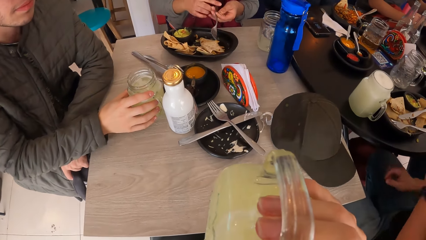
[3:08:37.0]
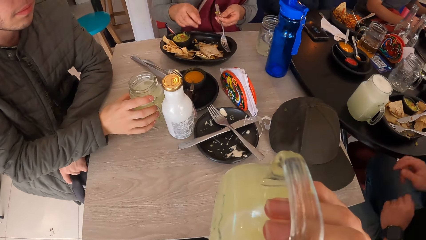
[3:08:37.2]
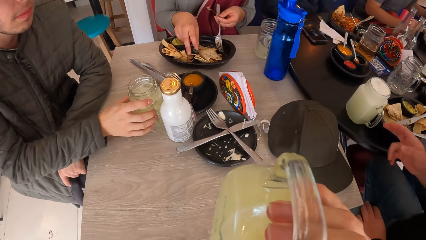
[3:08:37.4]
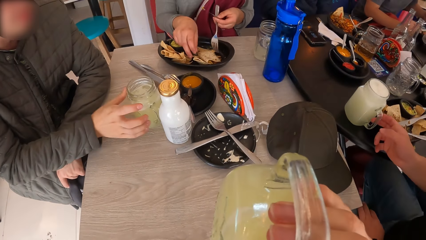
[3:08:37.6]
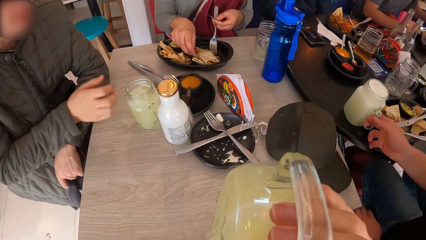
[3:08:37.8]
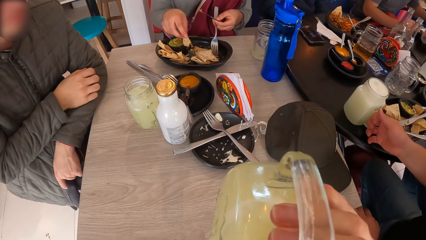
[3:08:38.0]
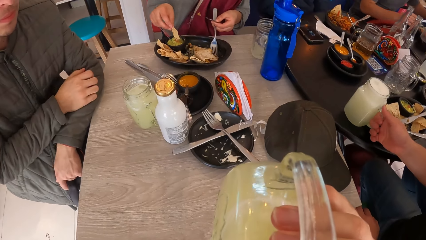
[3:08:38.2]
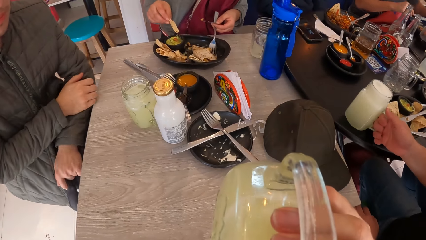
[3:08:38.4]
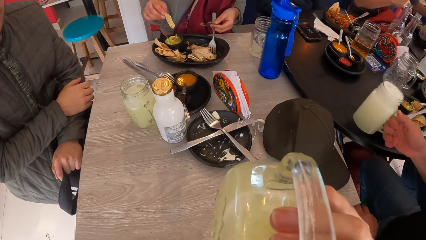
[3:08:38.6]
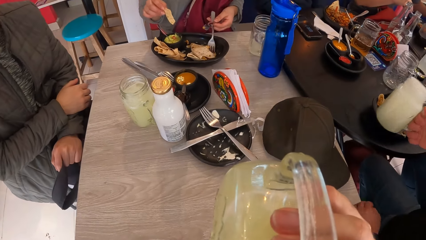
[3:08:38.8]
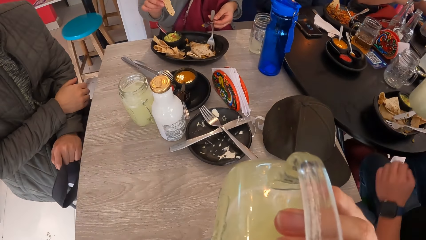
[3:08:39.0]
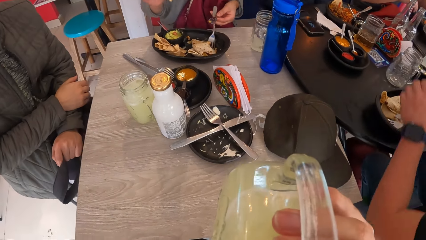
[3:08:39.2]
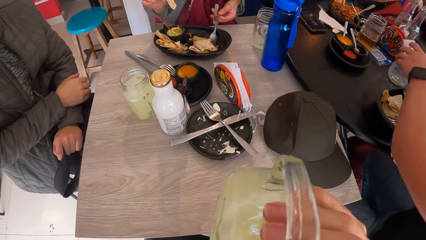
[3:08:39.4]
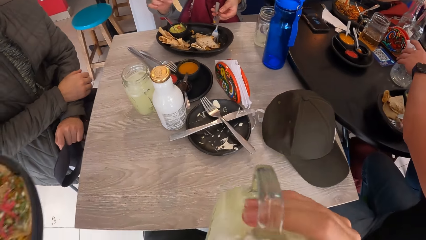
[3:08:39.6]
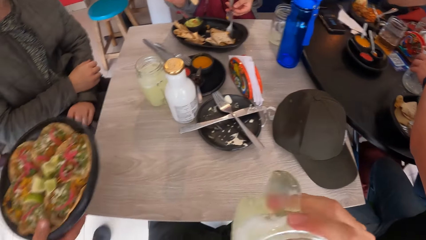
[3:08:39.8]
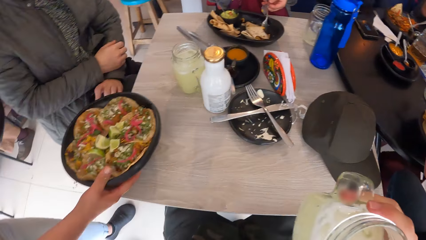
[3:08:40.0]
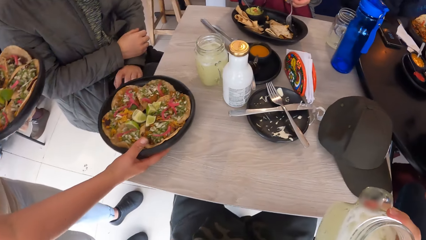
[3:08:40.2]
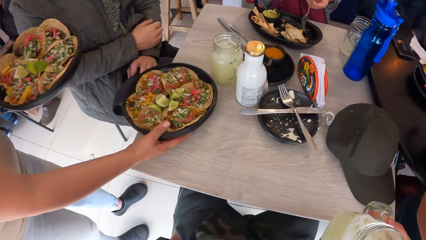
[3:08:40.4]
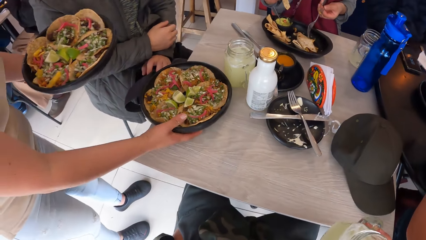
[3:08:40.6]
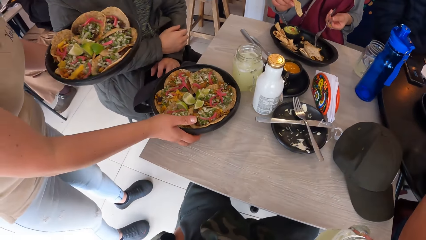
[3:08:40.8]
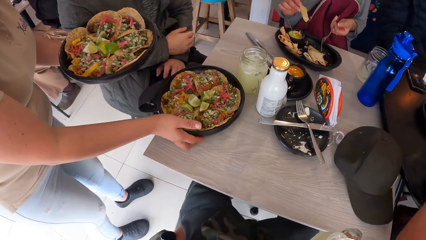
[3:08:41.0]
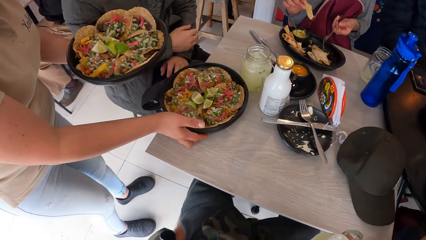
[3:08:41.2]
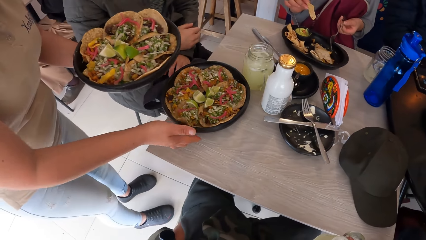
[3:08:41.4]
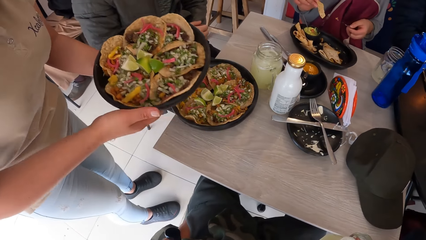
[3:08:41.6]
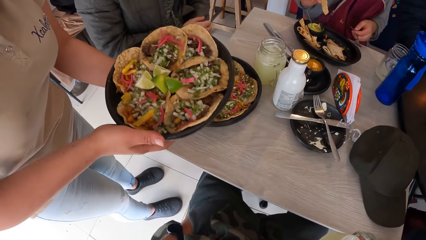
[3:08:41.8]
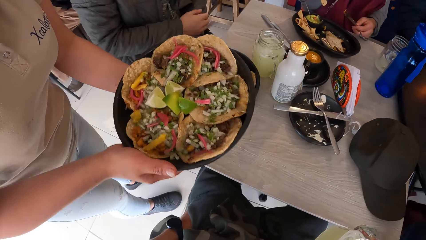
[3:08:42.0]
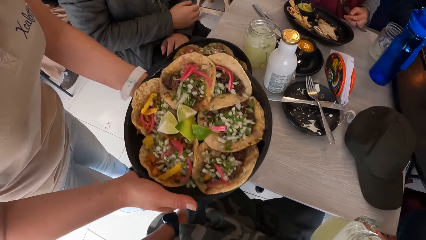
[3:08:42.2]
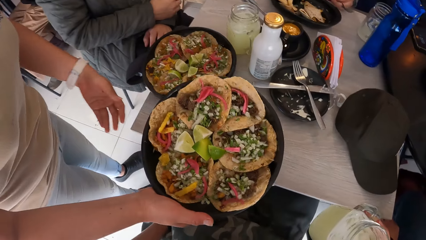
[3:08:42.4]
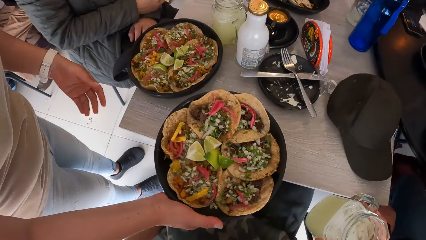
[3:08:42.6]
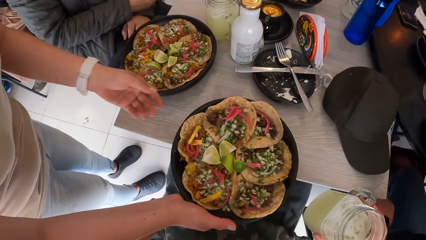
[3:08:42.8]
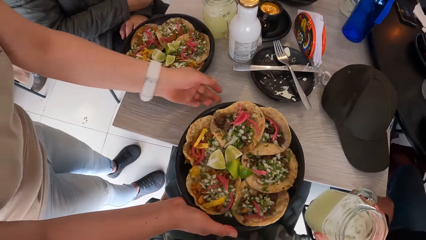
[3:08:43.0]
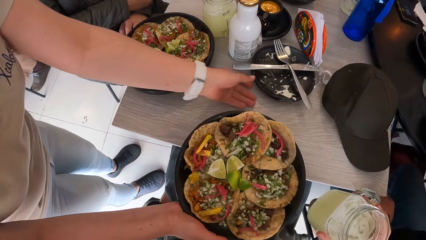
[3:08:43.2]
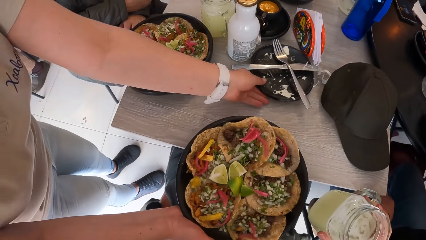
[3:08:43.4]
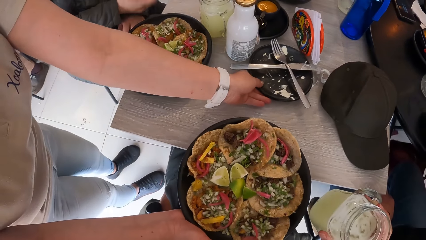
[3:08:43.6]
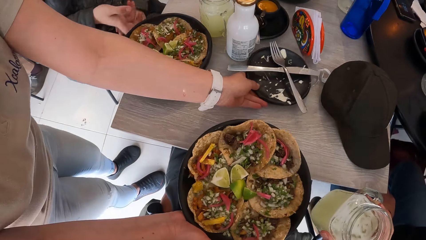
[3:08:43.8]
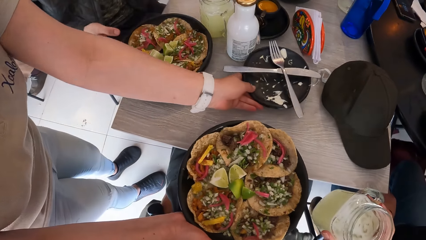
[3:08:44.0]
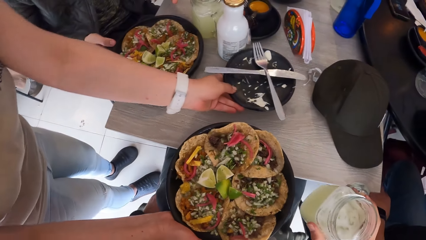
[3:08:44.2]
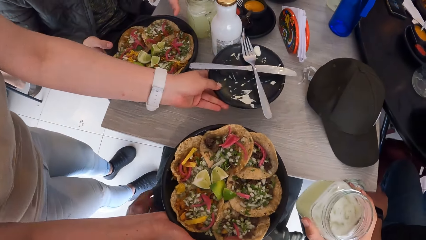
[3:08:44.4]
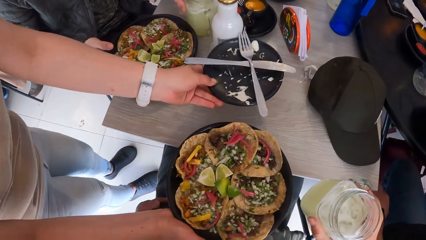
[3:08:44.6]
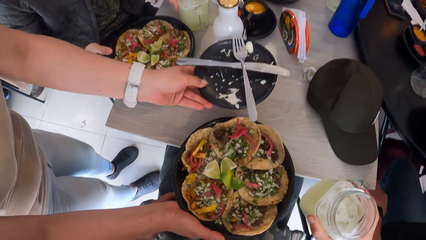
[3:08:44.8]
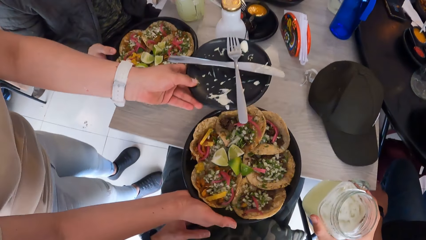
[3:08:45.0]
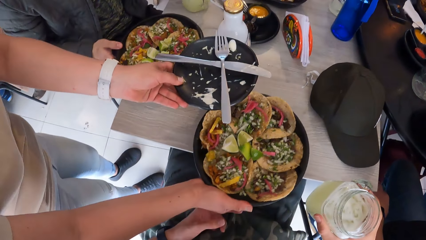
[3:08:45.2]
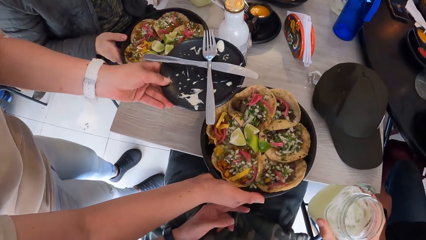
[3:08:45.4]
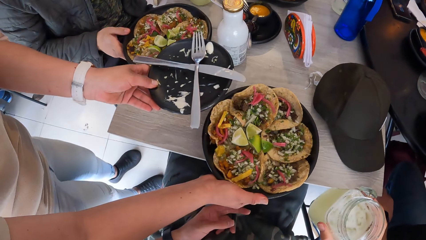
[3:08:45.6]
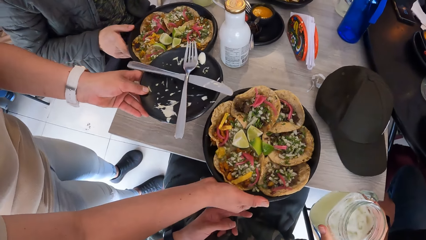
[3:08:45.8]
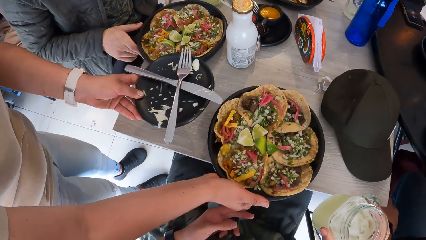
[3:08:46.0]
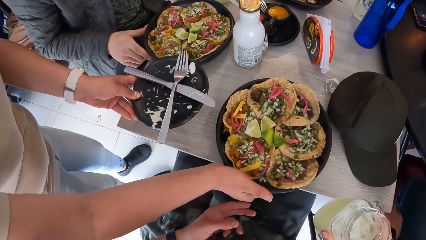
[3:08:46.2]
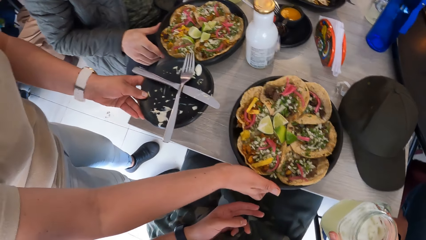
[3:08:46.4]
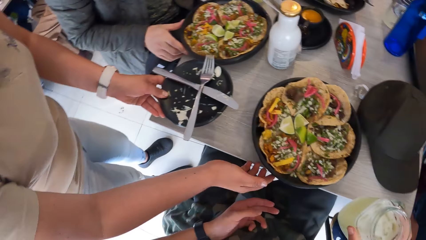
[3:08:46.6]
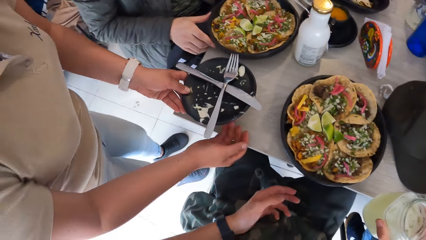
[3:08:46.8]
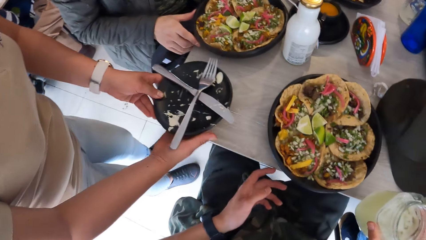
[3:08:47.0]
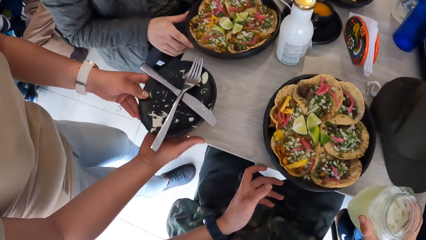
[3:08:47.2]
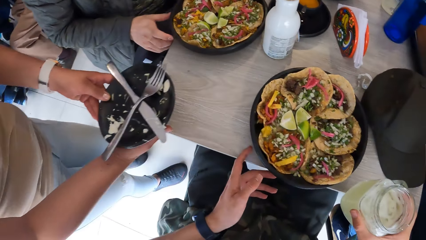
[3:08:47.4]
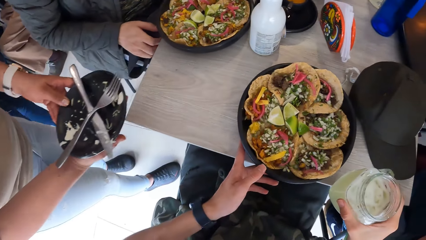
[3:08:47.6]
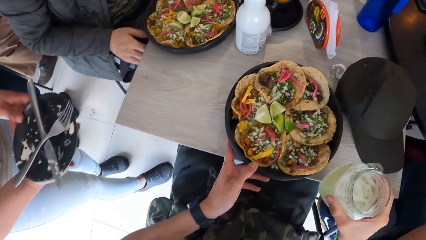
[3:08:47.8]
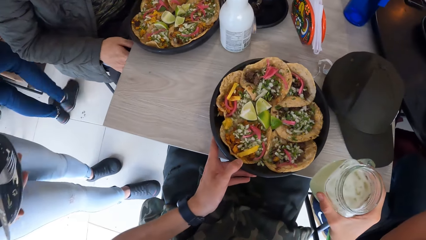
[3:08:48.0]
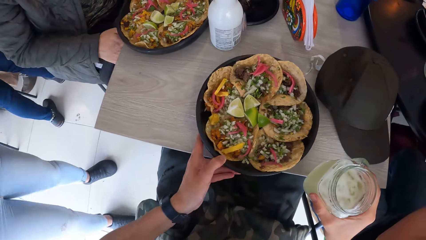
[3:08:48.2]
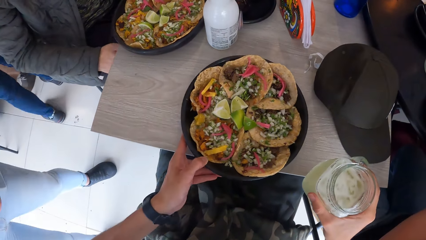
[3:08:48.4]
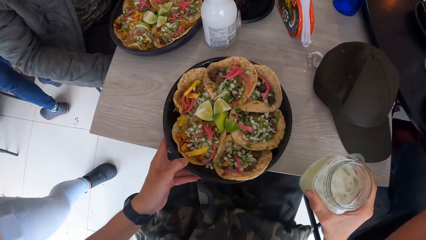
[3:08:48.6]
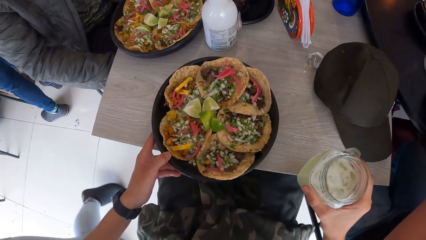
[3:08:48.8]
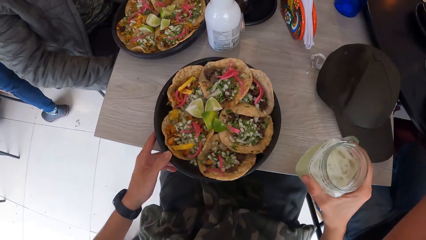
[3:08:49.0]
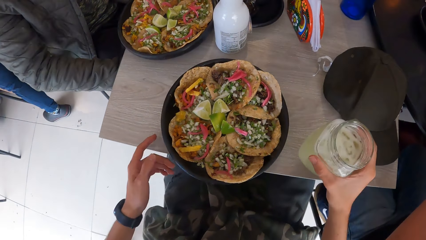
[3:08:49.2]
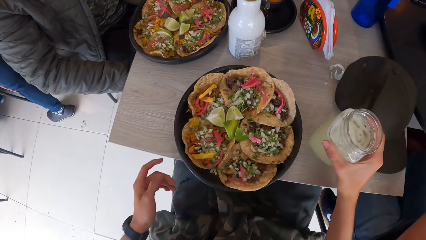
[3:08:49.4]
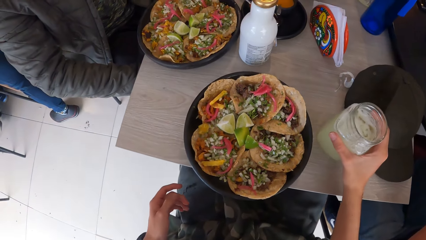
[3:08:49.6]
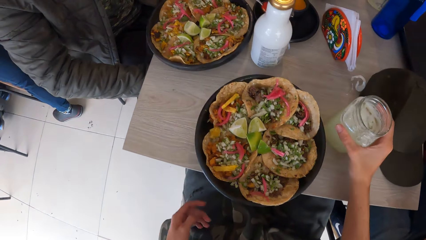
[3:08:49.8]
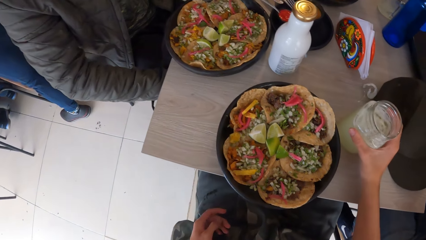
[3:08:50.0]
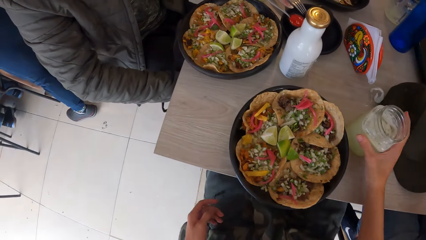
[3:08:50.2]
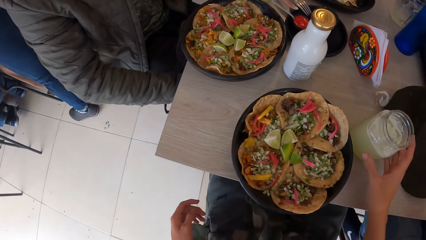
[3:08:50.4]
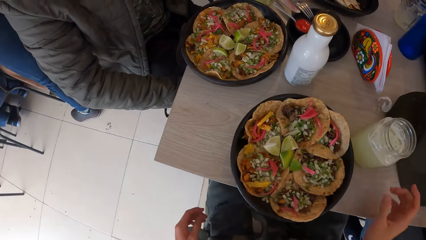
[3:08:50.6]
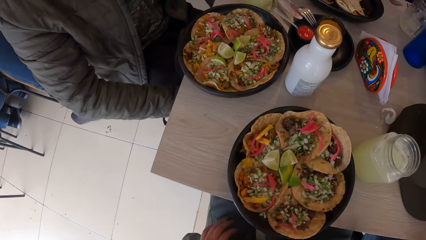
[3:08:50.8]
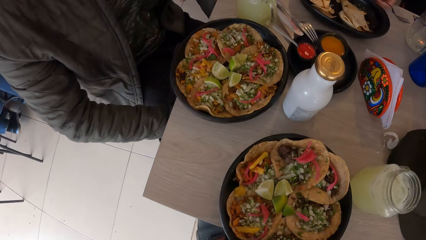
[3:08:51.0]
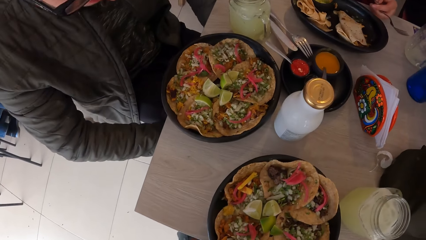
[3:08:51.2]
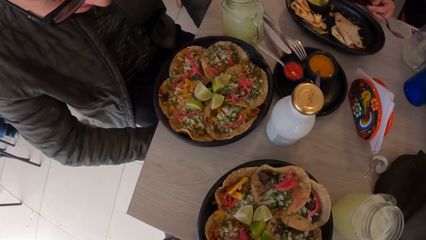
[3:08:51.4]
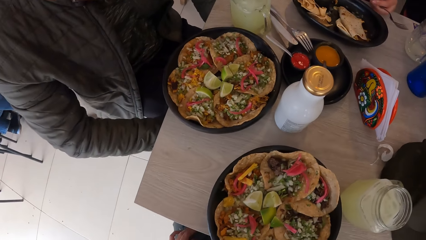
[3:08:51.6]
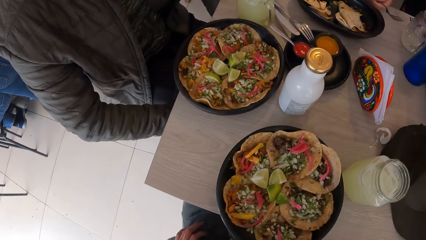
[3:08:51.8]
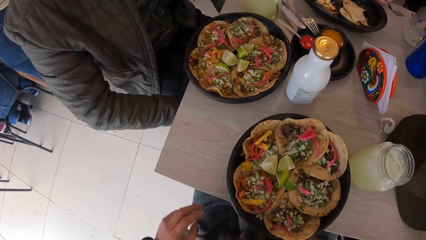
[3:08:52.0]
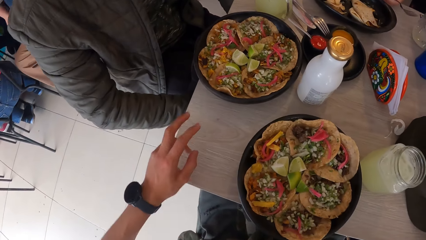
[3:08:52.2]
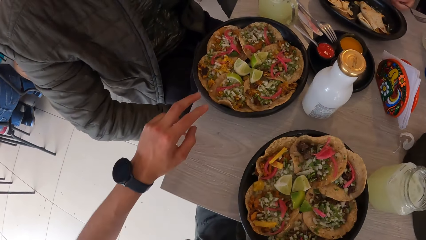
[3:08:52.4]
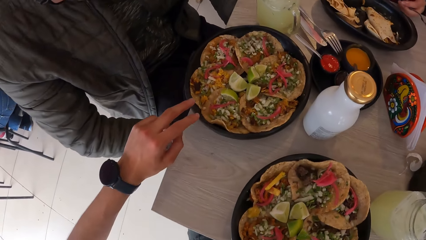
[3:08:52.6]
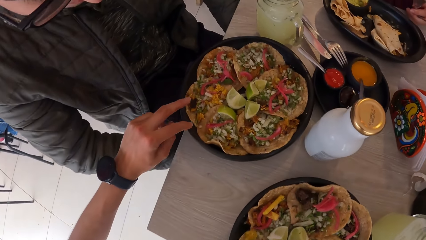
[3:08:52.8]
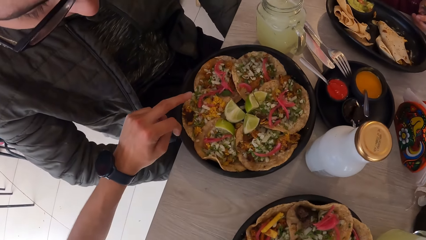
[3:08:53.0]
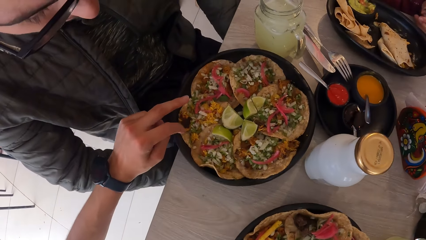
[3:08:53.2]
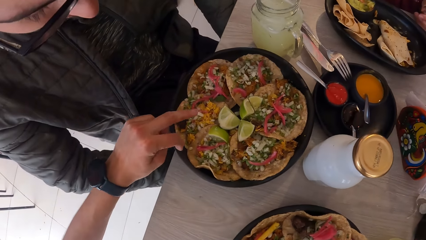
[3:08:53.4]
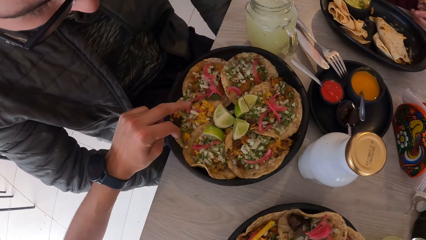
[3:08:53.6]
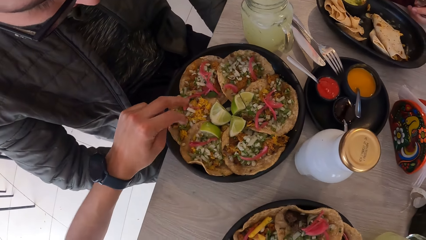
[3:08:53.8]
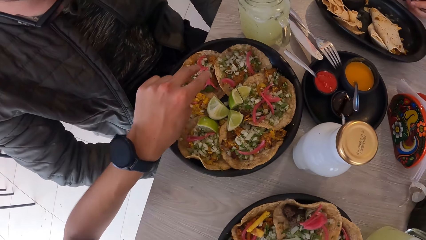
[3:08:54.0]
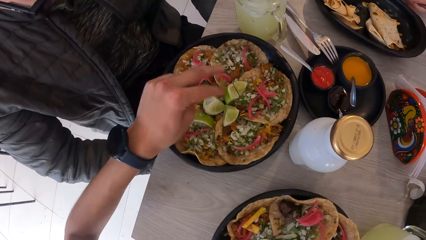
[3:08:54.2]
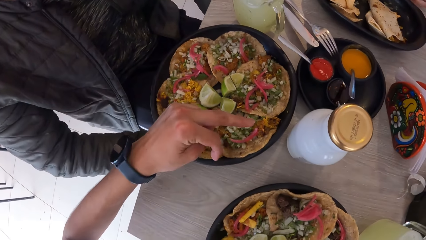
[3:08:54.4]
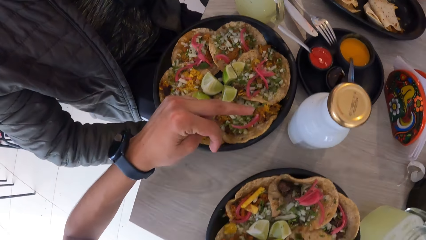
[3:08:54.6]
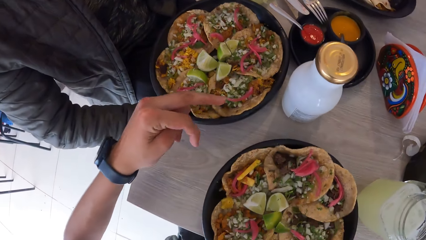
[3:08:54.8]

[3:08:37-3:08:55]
A waiter drops a plate of tacos on the table with her right hand. The waiter picks up a plate from the table with her right hand. The waiter drops the plate of tacos on the table with her right hand. The waiter walks away from the table with the plate in both hands. The camera wearer moves a plate on the table. She drops the cup of lemonade on the table with her right hand. She interacts with a man.
